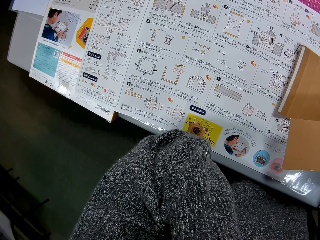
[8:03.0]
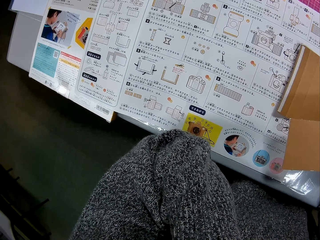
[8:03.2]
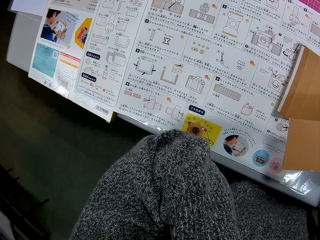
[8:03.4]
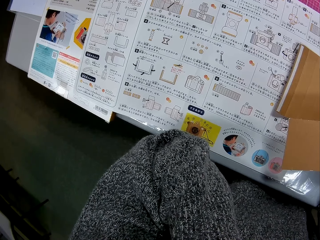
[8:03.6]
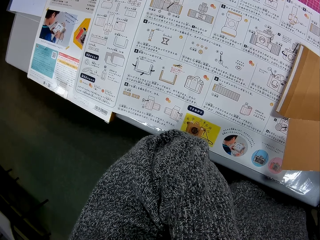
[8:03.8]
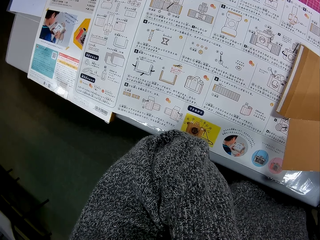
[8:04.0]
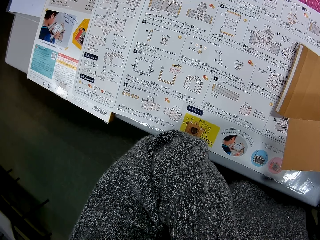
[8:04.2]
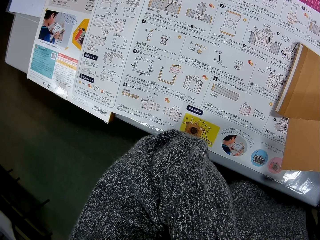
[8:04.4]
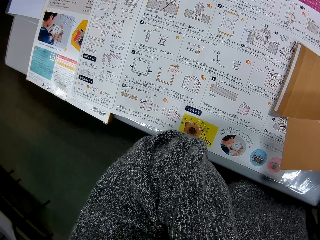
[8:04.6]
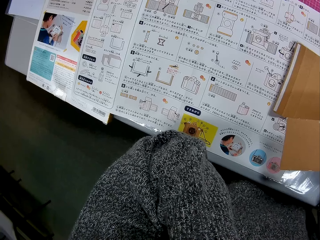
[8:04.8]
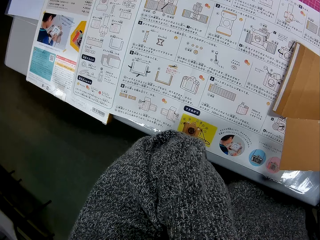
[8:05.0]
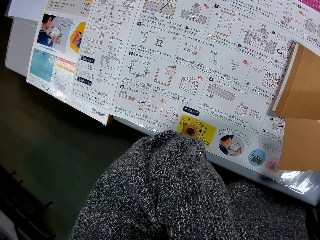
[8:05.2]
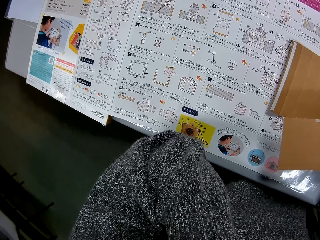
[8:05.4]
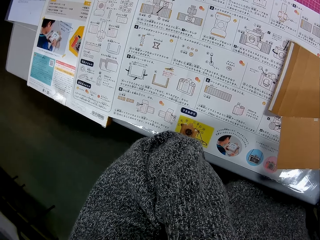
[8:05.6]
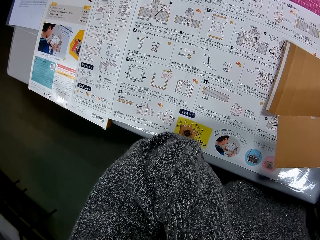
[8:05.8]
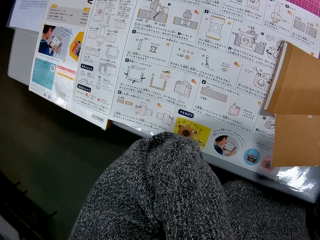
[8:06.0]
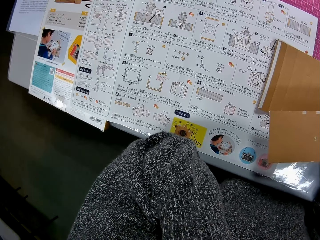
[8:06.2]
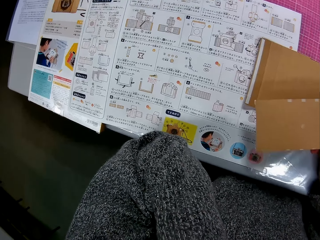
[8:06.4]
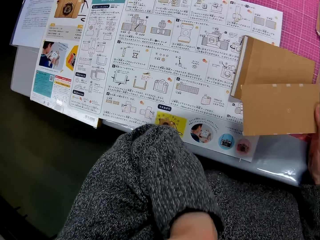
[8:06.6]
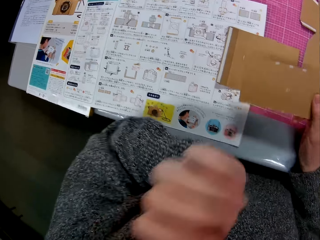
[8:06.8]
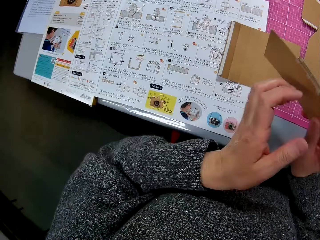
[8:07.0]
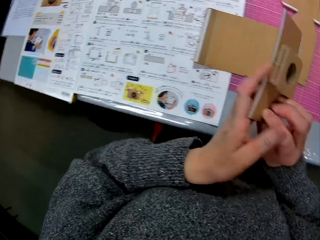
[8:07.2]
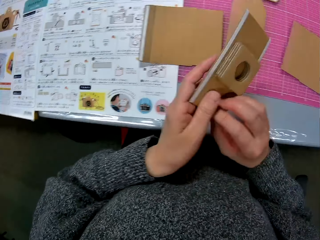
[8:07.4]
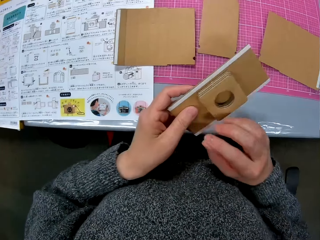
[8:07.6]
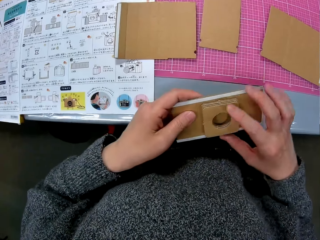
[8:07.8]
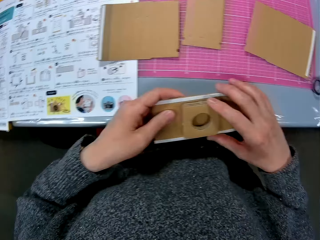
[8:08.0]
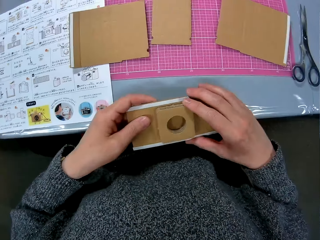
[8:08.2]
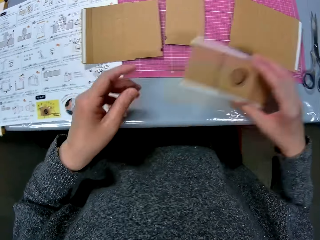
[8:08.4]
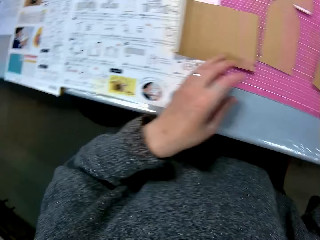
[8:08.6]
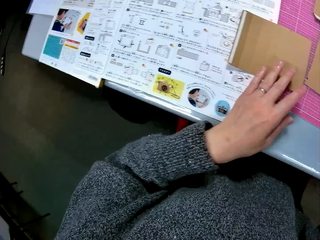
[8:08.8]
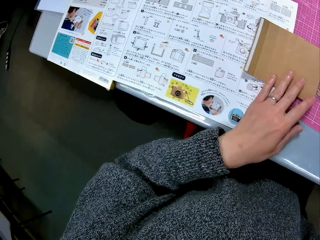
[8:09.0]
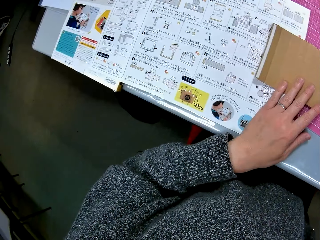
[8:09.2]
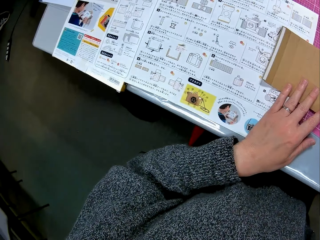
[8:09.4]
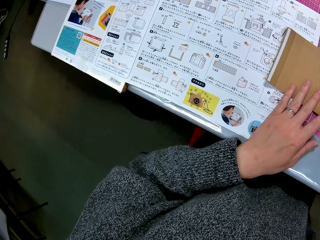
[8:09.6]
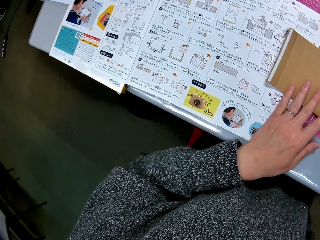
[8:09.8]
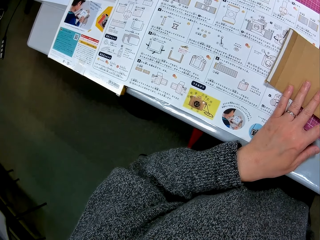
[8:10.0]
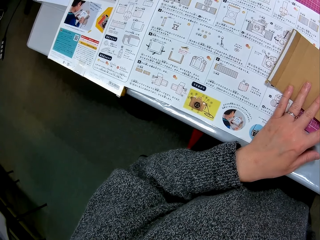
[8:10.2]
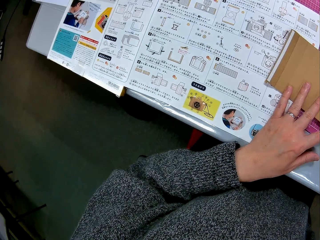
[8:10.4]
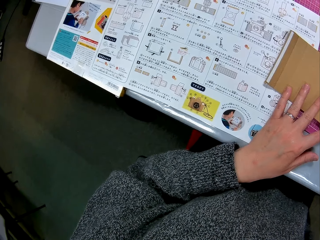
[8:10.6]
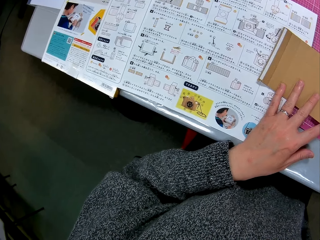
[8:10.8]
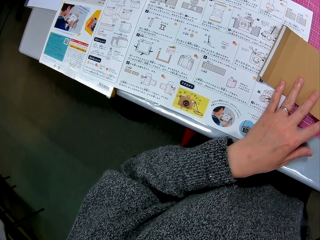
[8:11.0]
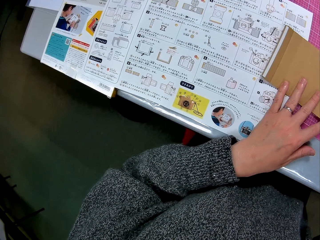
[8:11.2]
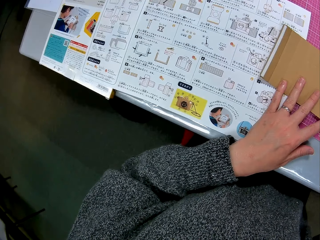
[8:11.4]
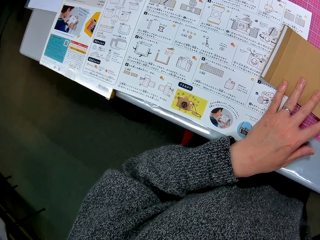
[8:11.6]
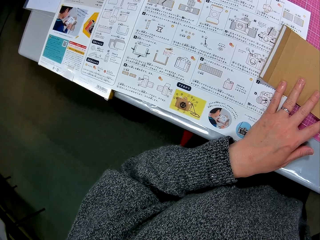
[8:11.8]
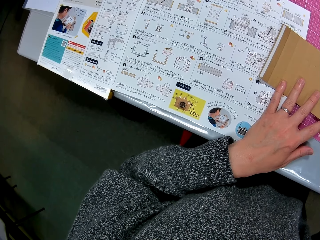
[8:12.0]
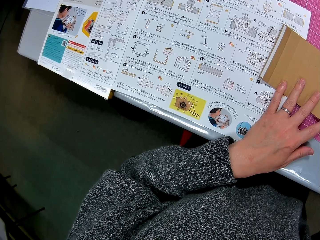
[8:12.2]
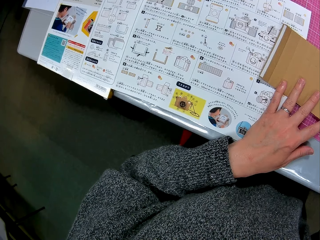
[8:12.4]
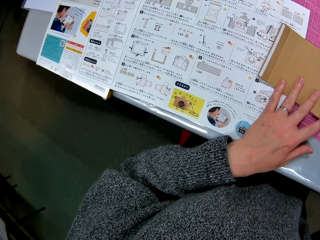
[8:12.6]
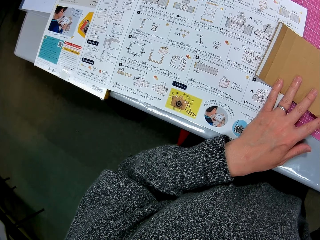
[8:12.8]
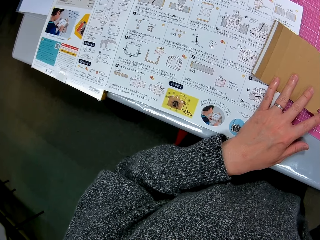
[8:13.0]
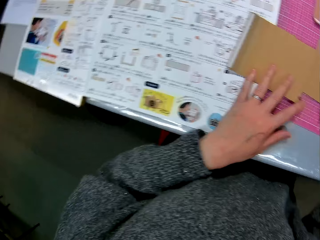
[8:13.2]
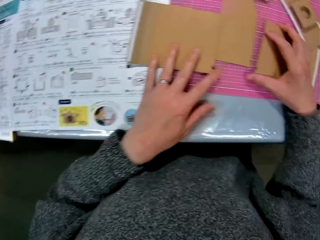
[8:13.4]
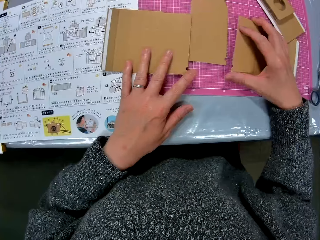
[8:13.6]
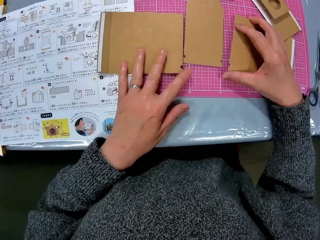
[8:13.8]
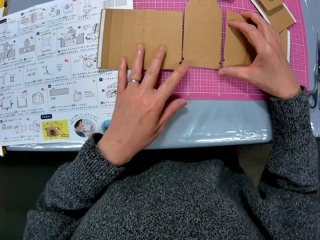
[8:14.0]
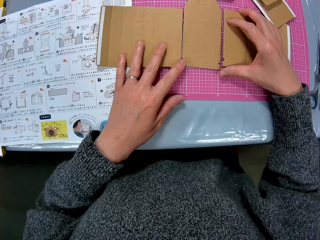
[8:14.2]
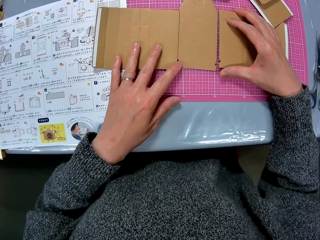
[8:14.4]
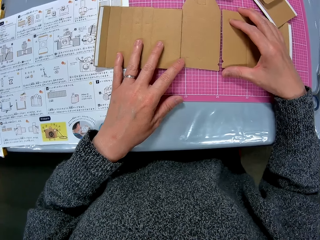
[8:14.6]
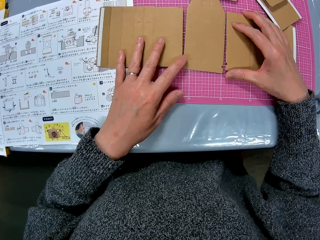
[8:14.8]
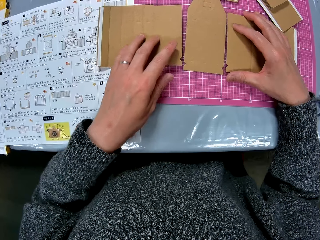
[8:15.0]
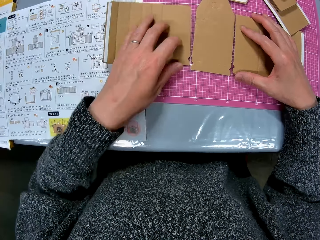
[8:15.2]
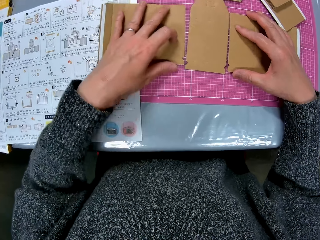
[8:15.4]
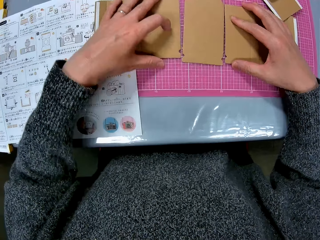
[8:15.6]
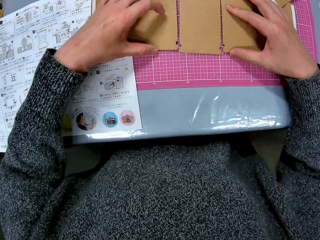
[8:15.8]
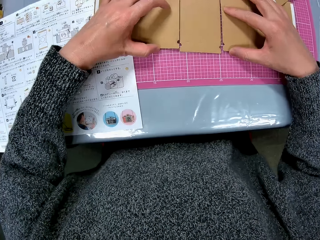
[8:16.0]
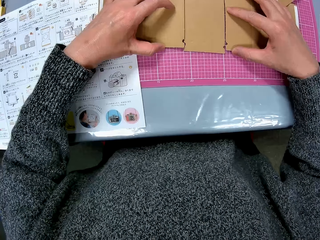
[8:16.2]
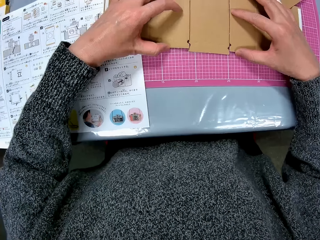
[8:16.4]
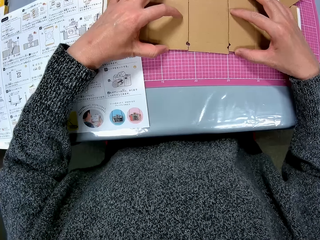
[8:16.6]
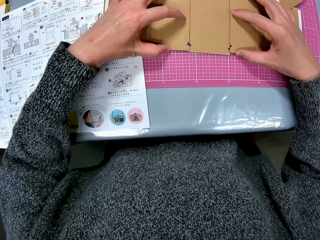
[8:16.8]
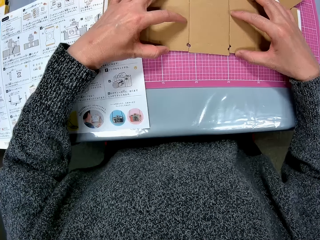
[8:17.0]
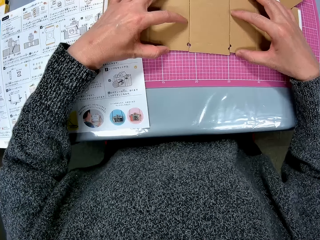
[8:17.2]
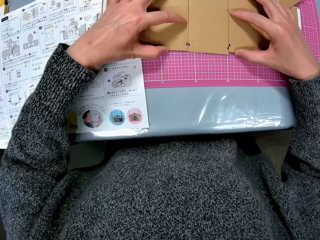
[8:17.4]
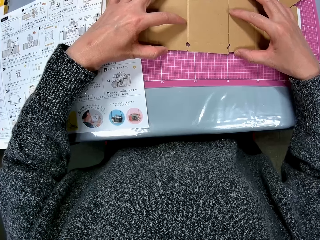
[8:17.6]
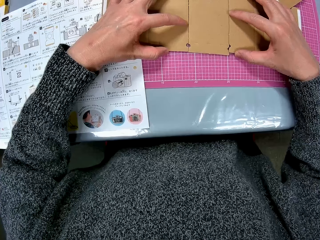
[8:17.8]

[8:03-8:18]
The camera wearer holds the cardboard model with her two hands. She stares at the cardboard box craft. She places her left hand on the cardboard on the table. She turns to the book on the table. She arranges the cardboards on the table with her two hands.

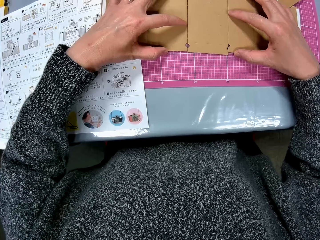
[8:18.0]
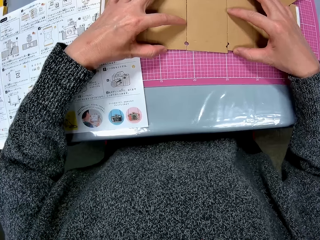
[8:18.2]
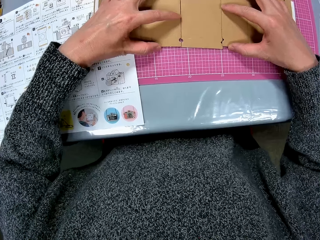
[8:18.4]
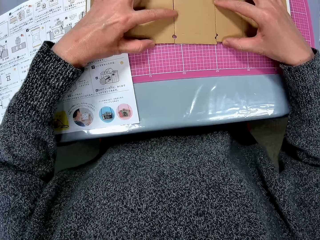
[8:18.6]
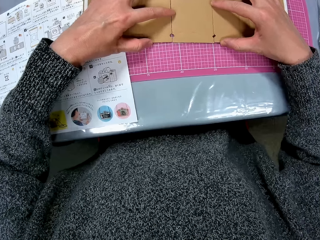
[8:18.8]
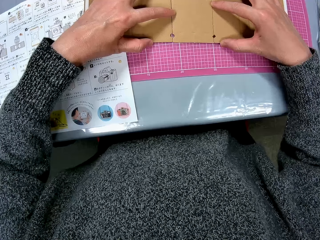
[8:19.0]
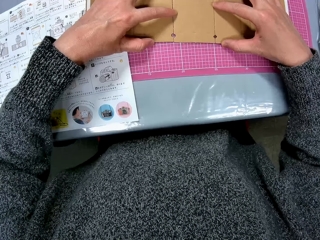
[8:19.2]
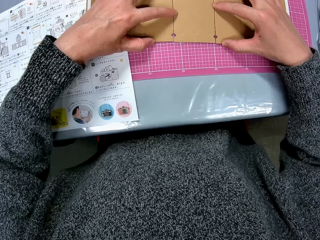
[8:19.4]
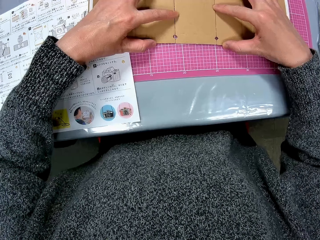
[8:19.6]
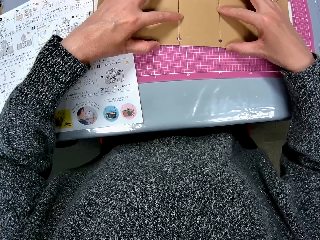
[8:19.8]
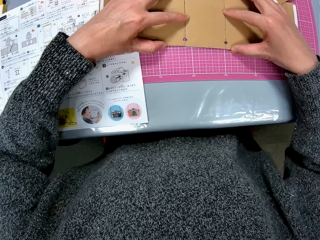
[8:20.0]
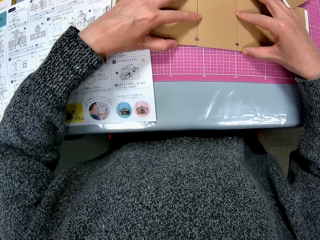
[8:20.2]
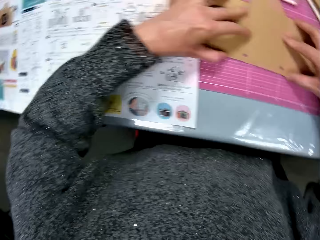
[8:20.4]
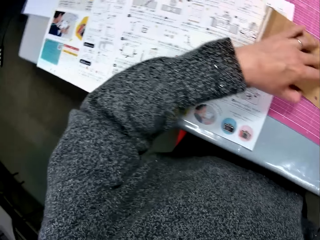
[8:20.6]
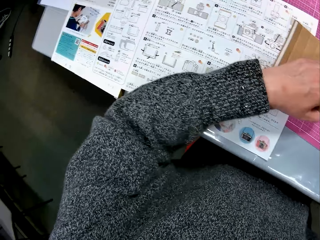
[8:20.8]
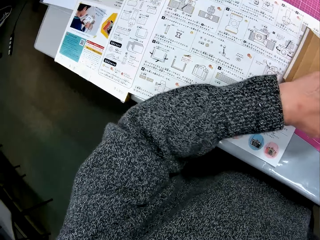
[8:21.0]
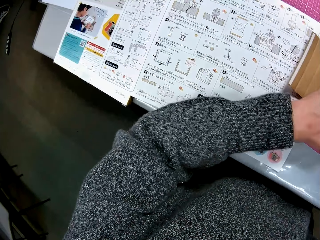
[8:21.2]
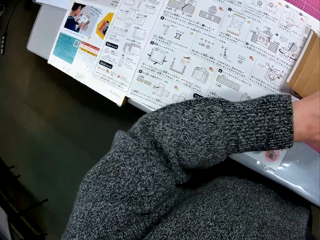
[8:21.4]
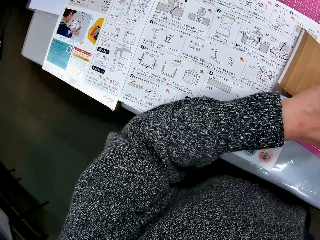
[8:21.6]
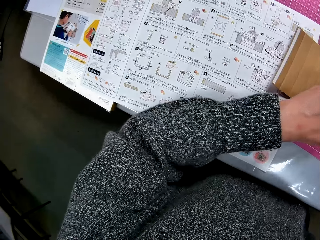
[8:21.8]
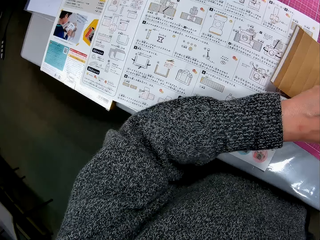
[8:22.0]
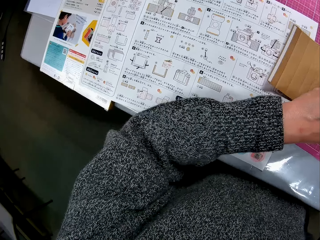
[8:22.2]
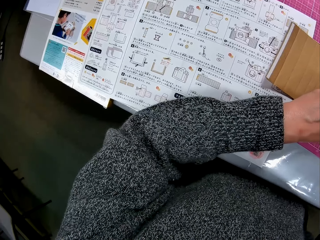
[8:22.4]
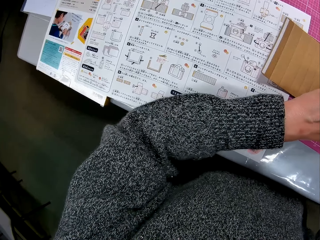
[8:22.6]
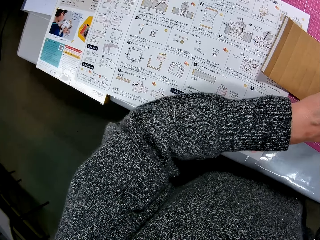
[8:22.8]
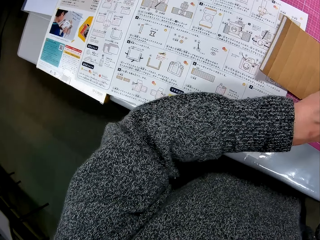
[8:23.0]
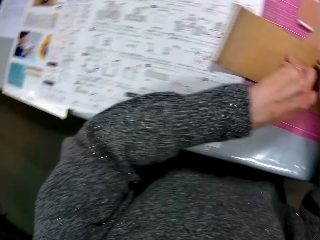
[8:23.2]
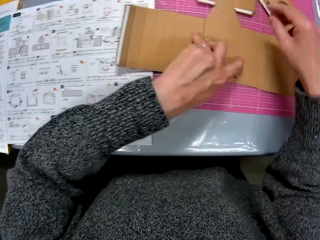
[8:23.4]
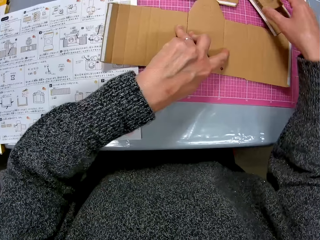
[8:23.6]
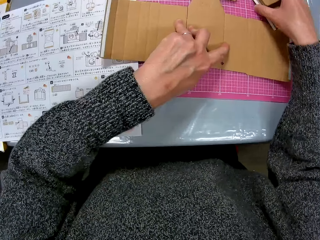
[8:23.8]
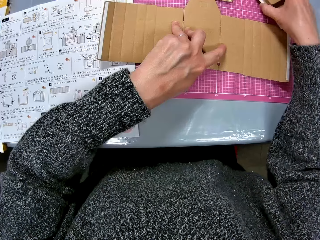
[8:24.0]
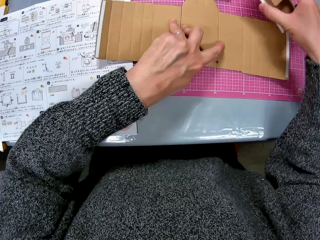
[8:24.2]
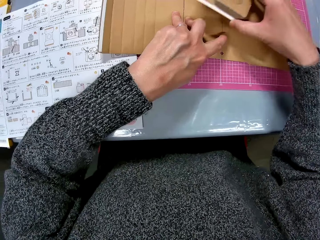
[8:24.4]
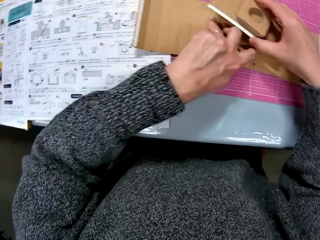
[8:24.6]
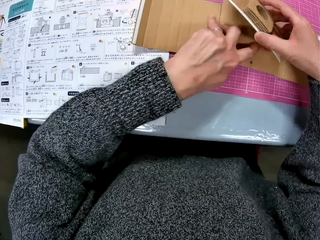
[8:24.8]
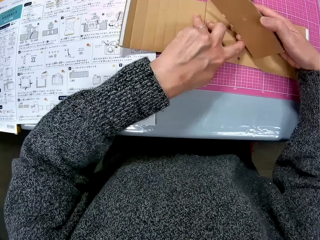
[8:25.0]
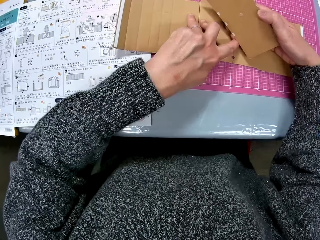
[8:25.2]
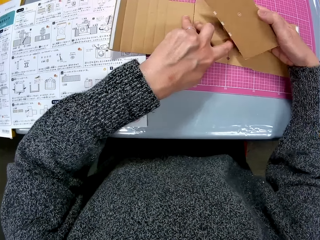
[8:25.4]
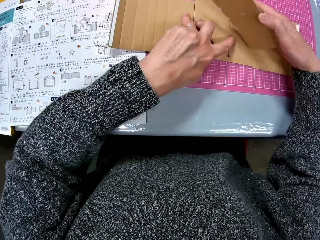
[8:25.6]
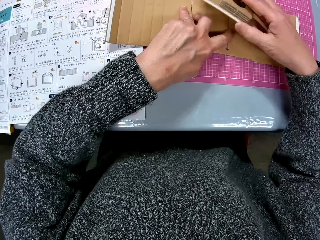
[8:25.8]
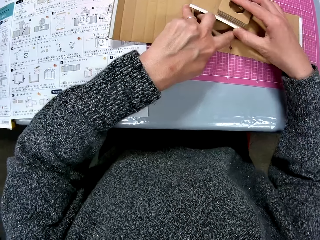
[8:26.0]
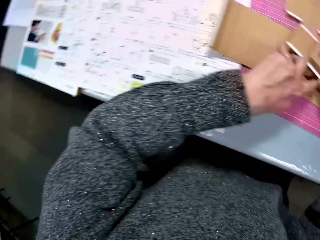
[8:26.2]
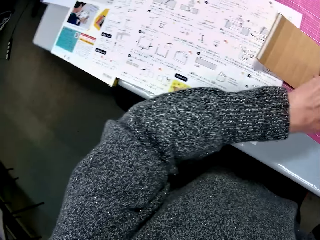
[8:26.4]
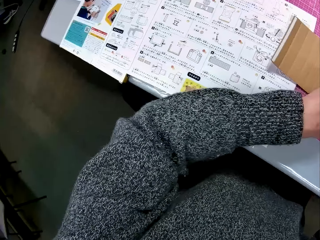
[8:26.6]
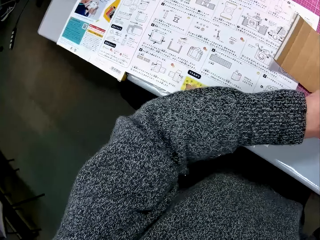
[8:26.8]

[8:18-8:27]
The camera wearer turns to the book on the table. She arranges the cardboard box craft. She holds the cardboard papers on the table together with her left hand. She picks up the cardboard model from the table with her right hand. She turns to the book on the table.
